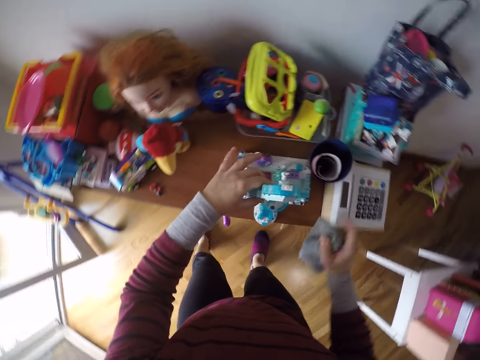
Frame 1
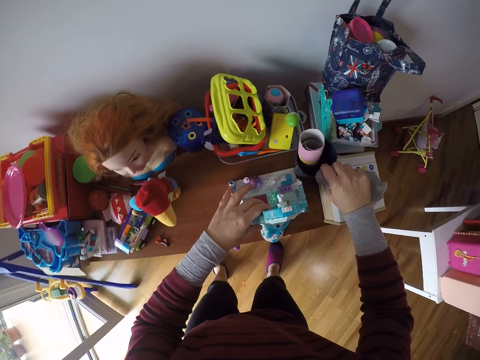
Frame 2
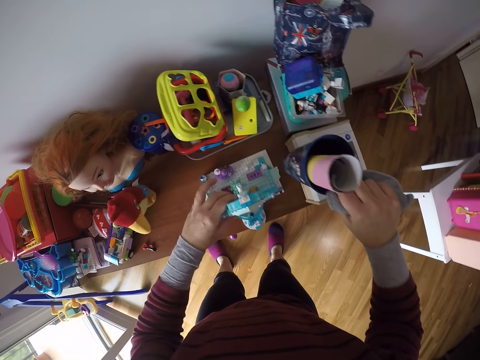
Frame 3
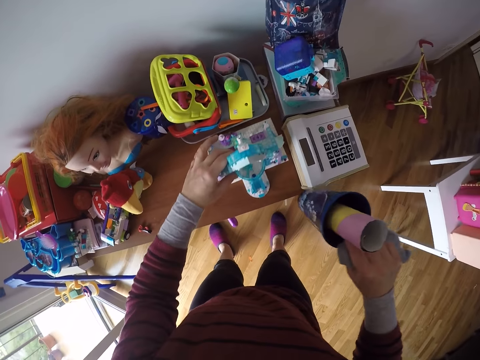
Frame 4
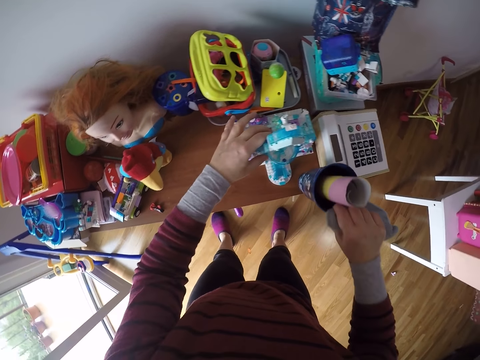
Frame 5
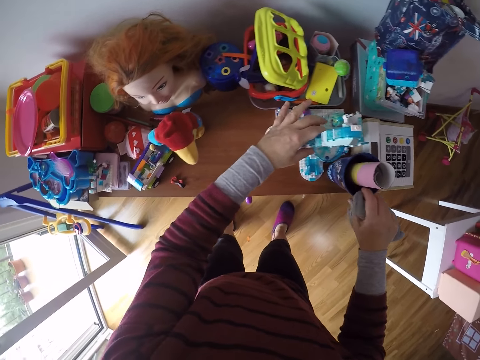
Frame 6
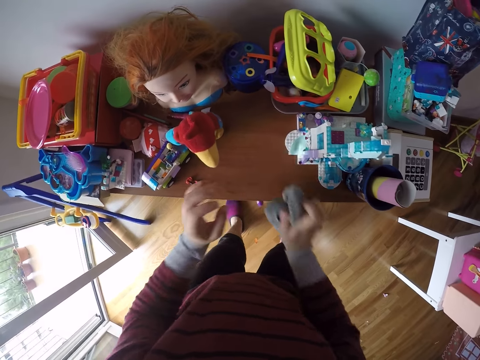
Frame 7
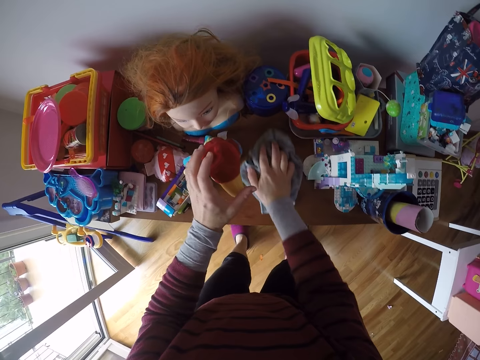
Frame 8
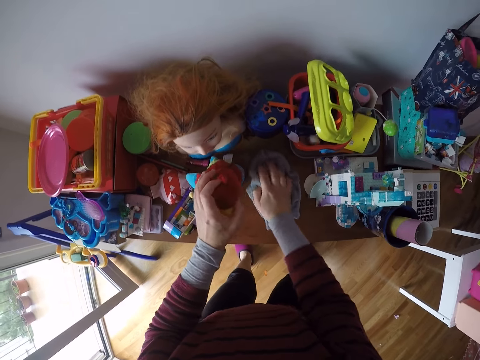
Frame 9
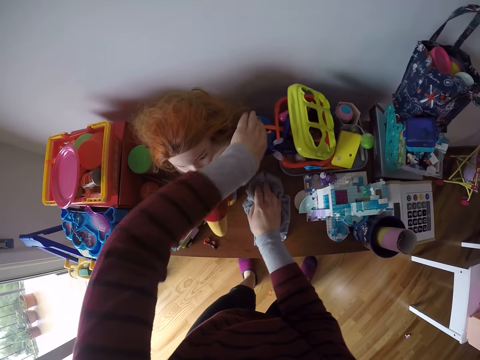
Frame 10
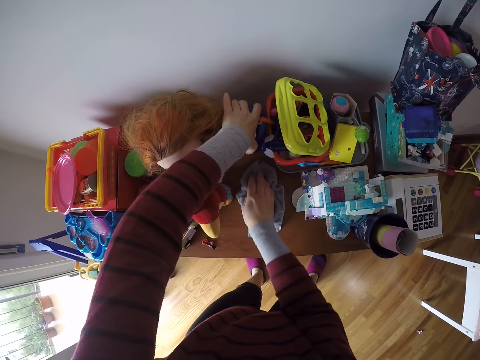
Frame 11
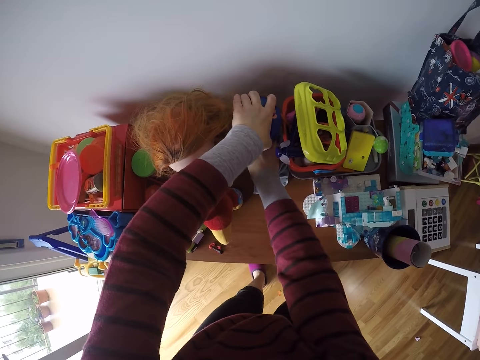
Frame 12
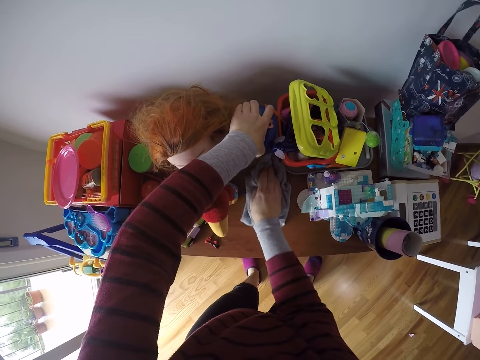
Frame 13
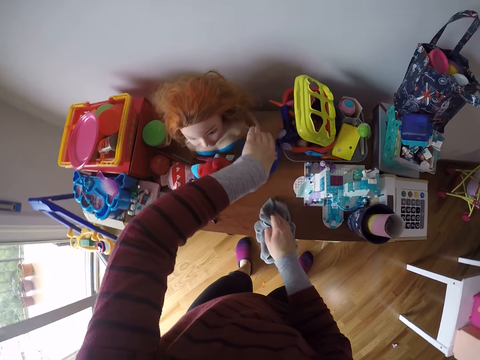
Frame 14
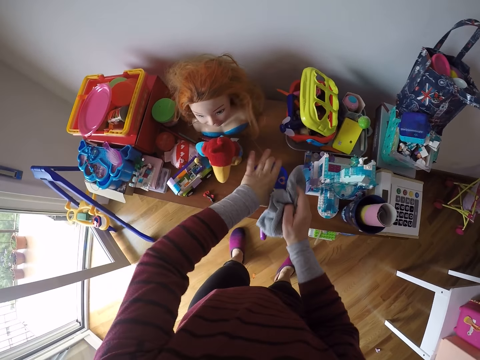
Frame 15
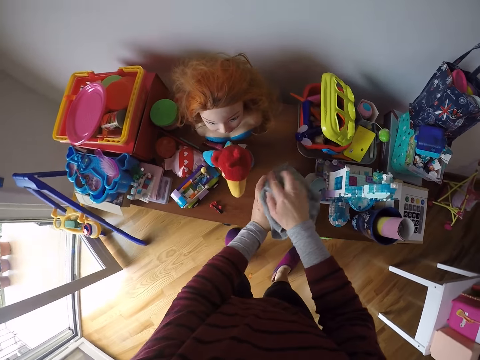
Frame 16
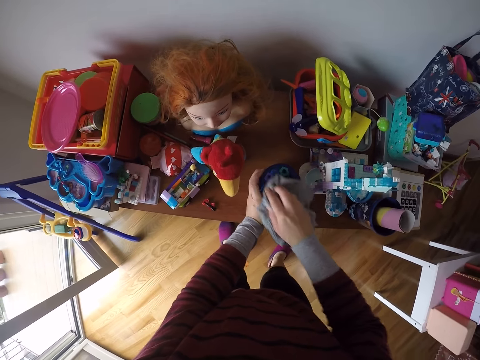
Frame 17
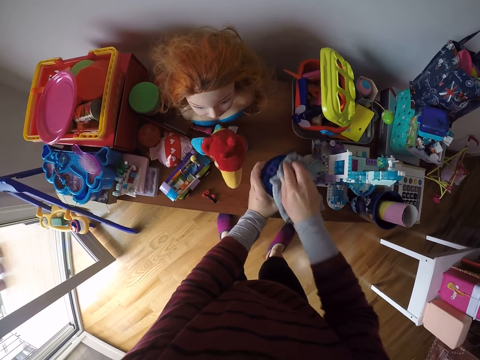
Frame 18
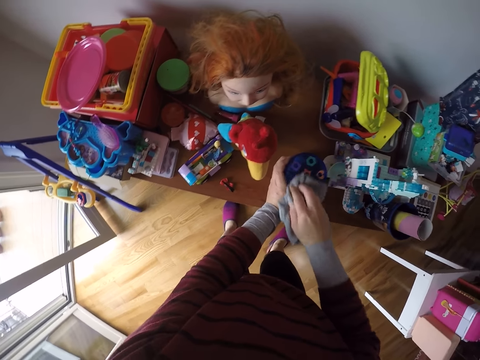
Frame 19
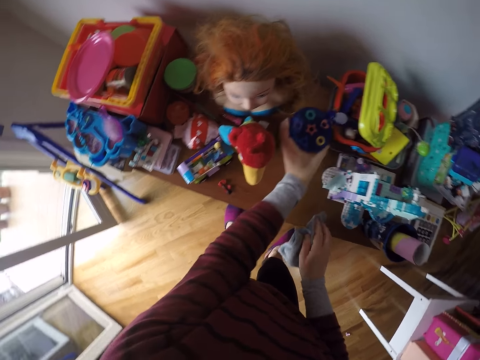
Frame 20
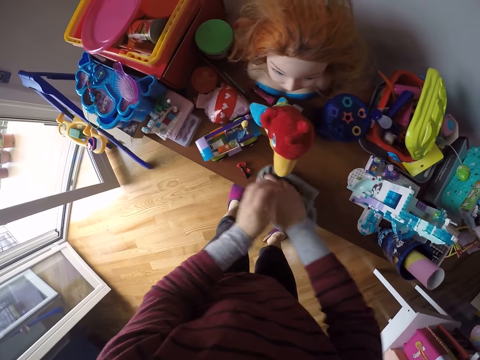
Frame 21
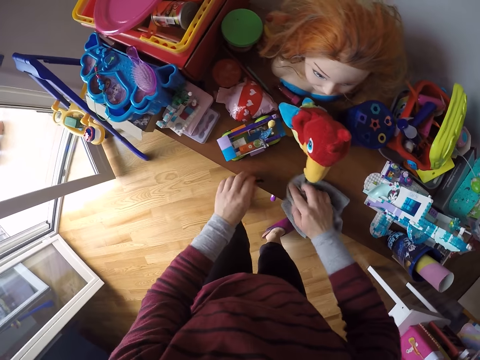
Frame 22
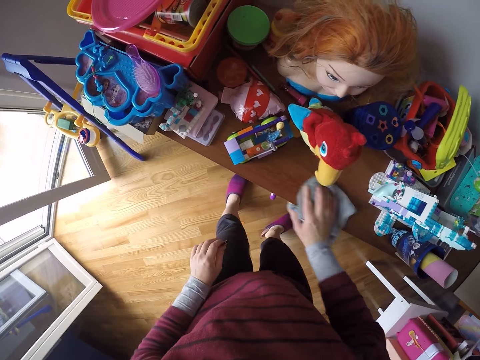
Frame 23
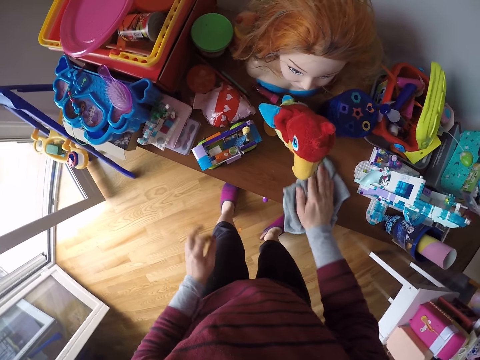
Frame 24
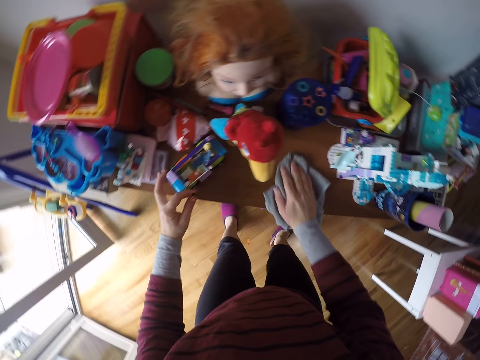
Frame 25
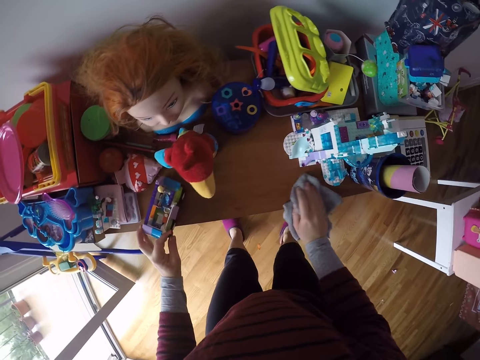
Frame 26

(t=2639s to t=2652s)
The camera wearer lifts the cup with her right hand. She drops the cup on the shelf's top with her right hand. She cleans the shelf's top with the towel in her right hand. She holds a soft toy. She wipes the shelf with the hand towel. She picks a toy. She moves the toy on the shelf's top with her left hand. She wipes the shelf with the hand towel. She puts the toy on the shelf. She cleans the toy with the towel in her right hand. She moves a toy on the shelf. She wipes the shelf with the hand towel. She picks a toy or hair clip from the shelf's top with her left hand. She wipes the shelf with the hand towel.

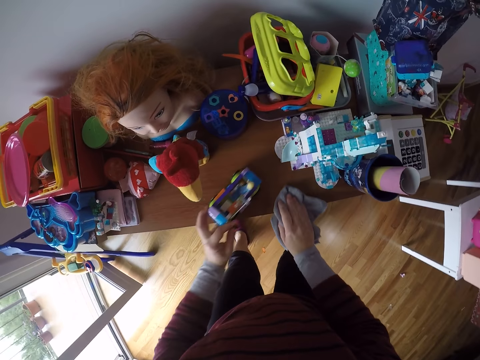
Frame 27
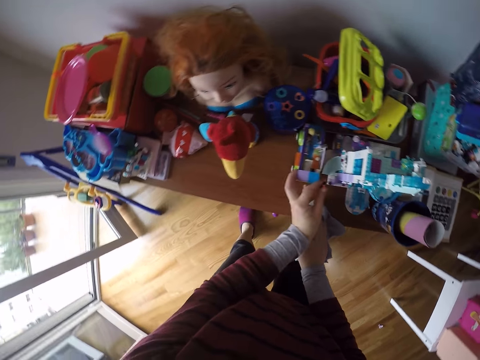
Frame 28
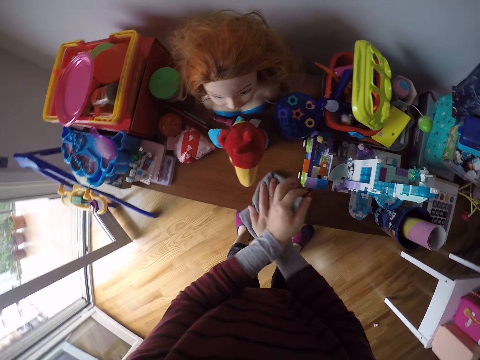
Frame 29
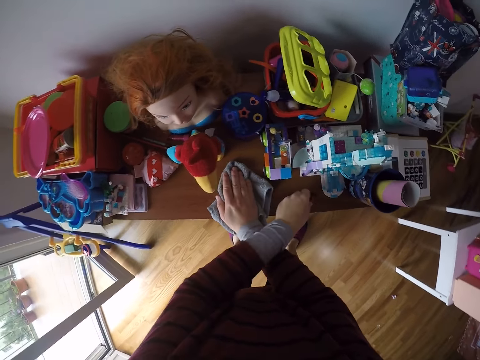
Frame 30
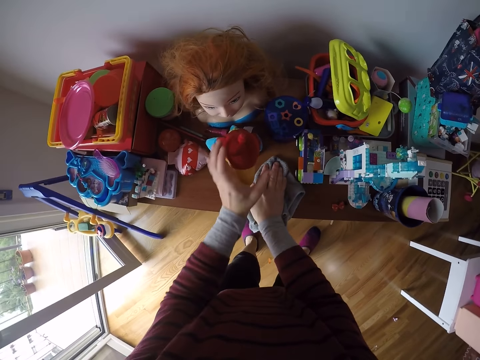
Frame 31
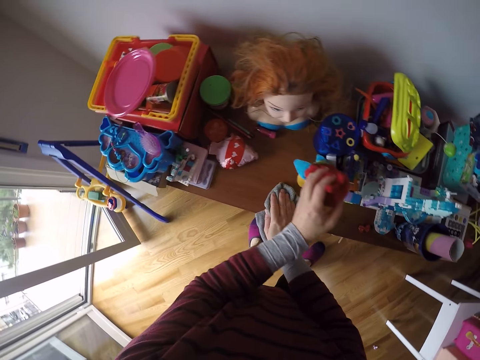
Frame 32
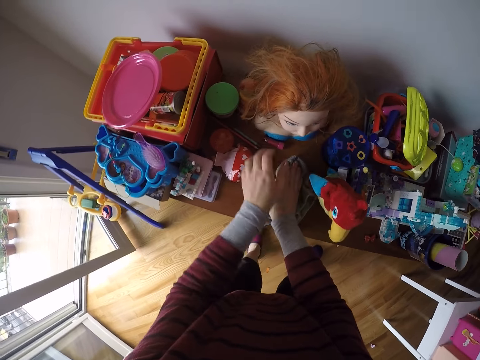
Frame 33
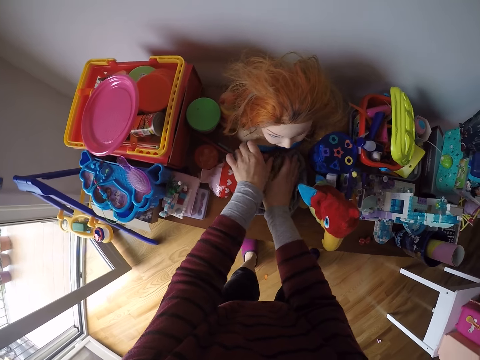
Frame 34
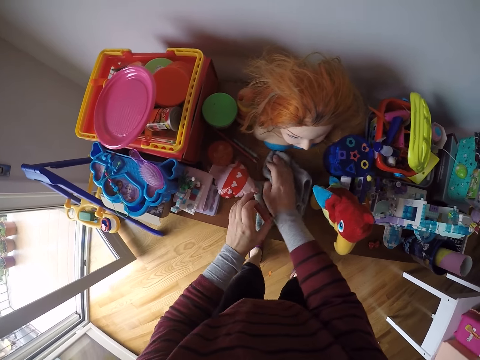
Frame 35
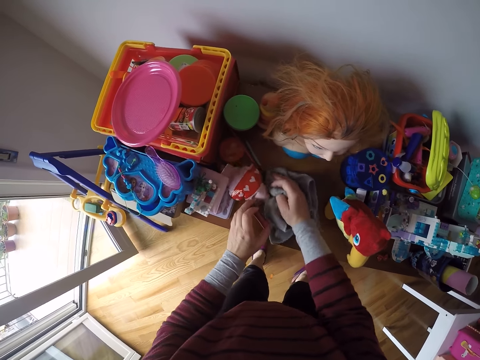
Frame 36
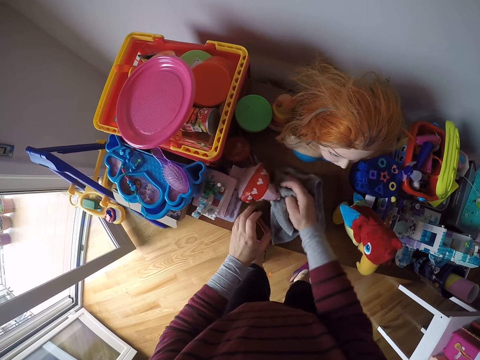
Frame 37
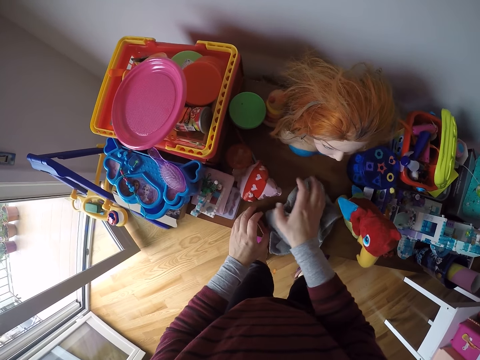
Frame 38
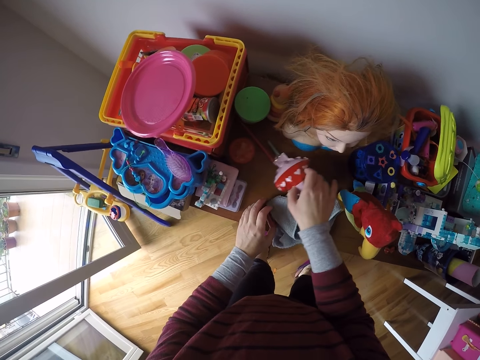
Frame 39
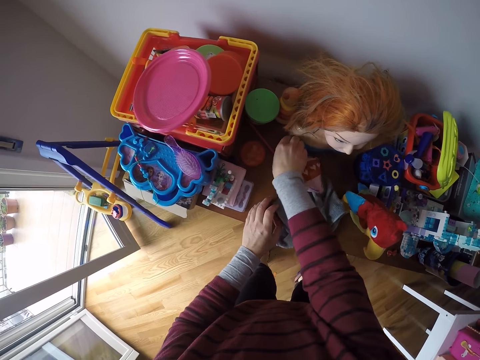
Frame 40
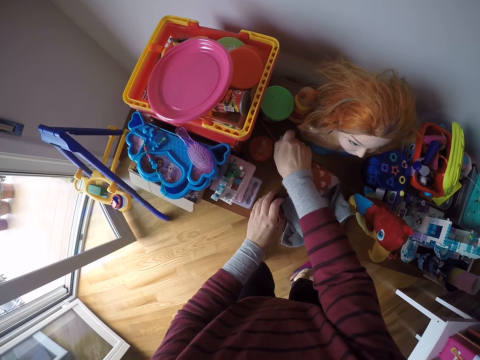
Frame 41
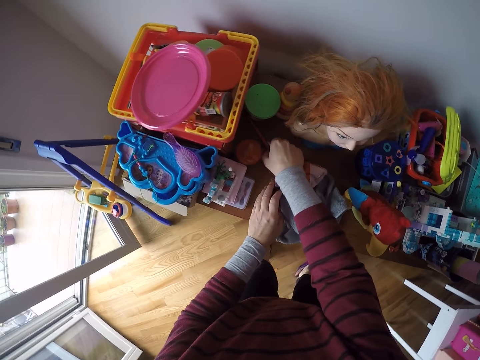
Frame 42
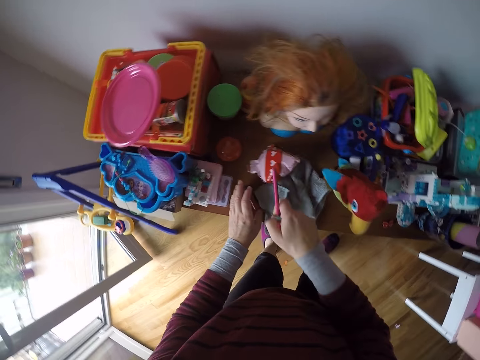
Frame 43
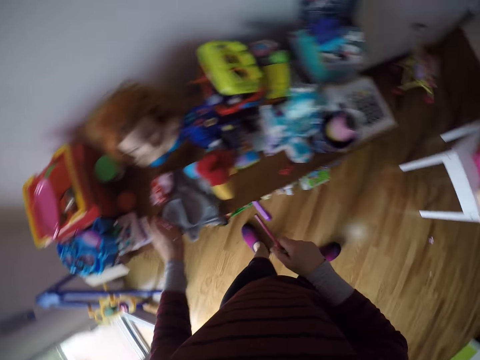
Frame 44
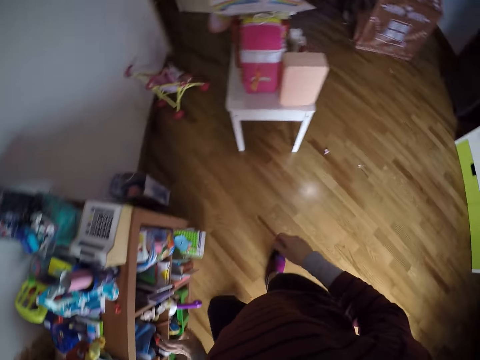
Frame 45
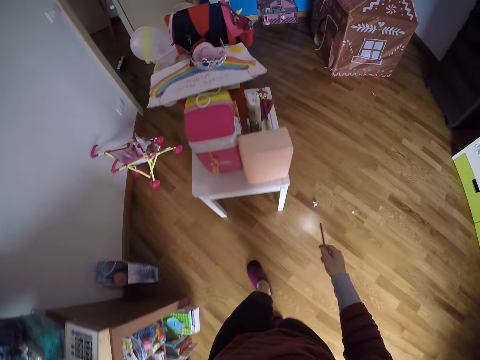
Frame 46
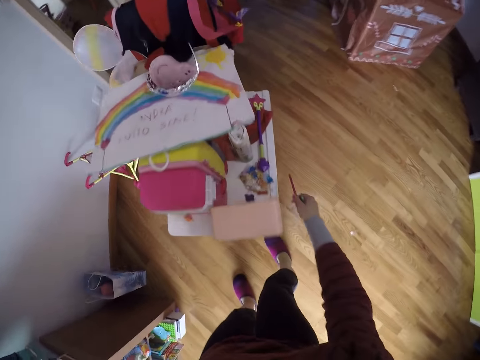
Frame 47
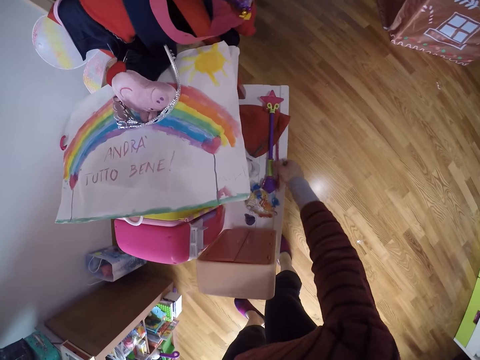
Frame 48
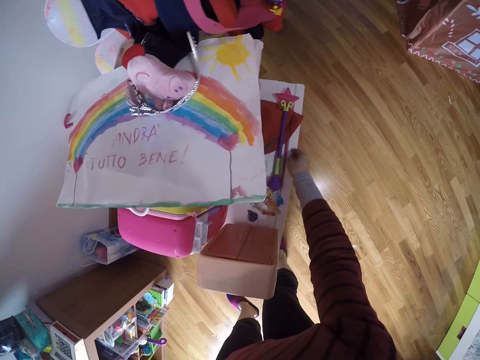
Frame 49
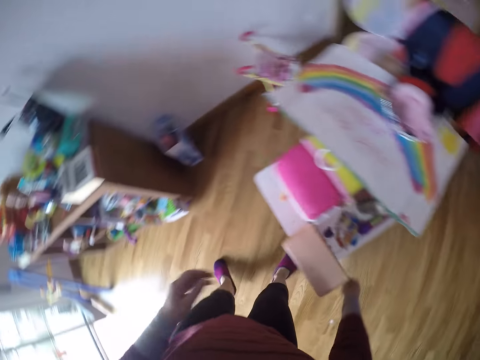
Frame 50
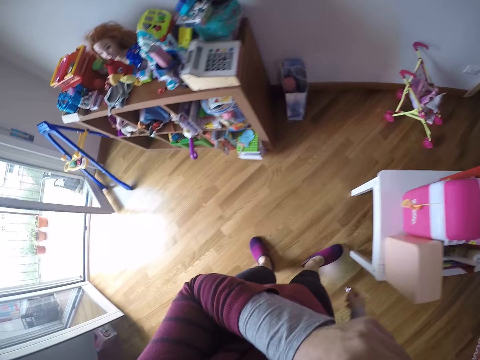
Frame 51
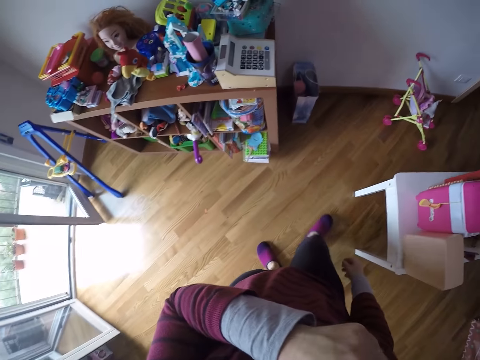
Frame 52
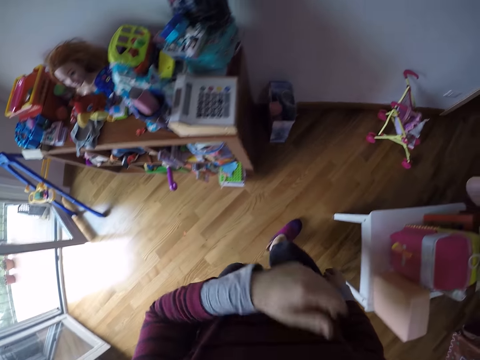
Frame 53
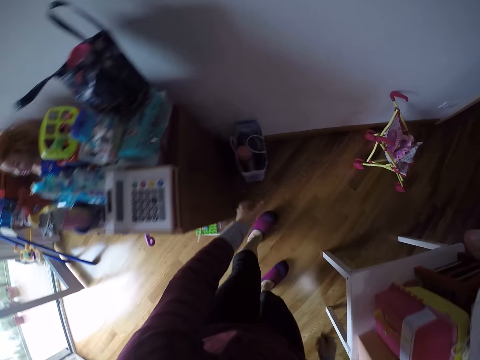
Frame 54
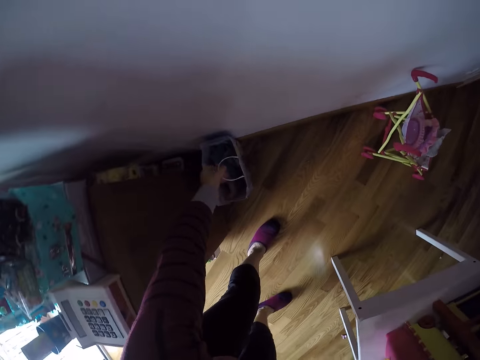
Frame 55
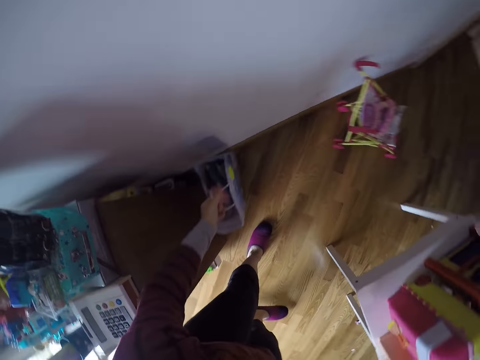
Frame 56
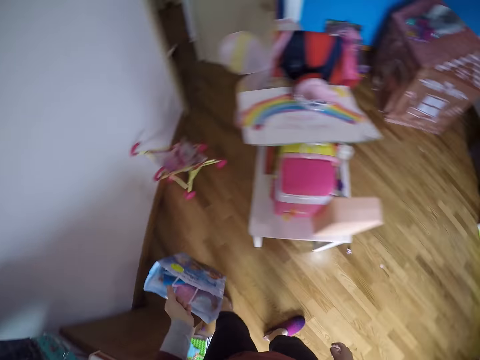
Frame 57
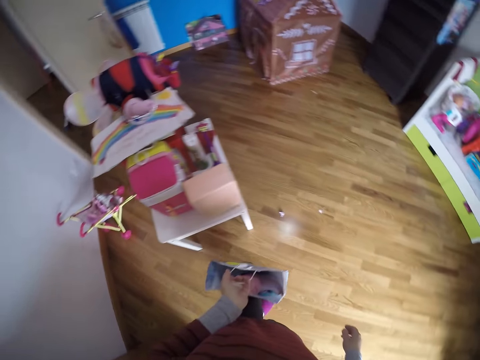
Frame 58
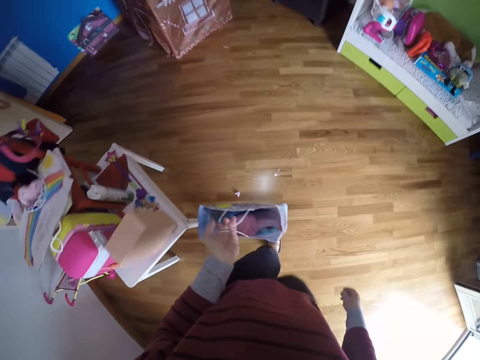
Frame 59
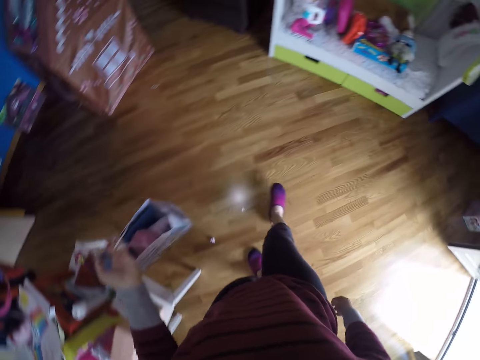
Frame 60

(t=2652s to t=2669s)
The camera wearer moves a bus toy on the shelf's top with her left hand. She wipes the shelf with a hand towel. She drops the toy or hair clip in her left hand on the shelf. She moves a soft toy on the shelf's top with her left hand. She wipes the shelf with the hand towel. She picks a toy from the shelf's top with her left hand. She wipes the shelf with the hand towel. She moves a toy on the shelf's top with her right hand. She picks a pencil from the shelf's top with her right hand. She picks the pencil on the shelf again. She turns around, and walks around. She drops the pencil on the table with her right hand. She turns around. She touches her face with her left hand. She scratches her face. She walks around. She picks a bag on the floor with her left hand. She turns around, and walks around.
